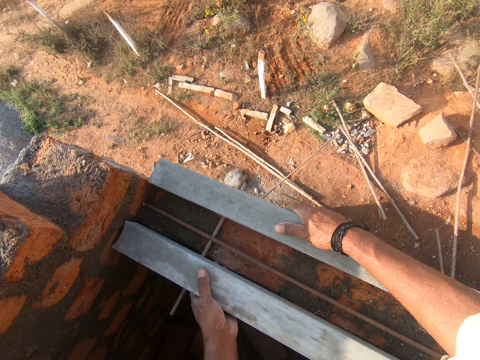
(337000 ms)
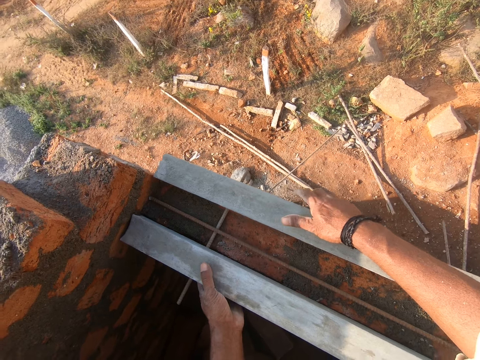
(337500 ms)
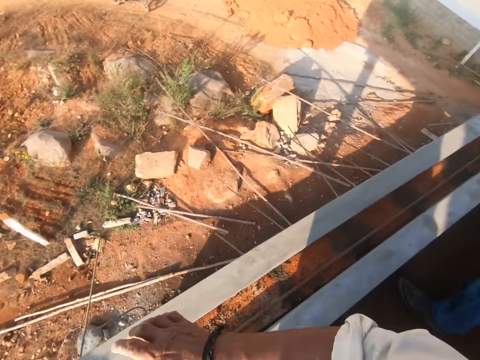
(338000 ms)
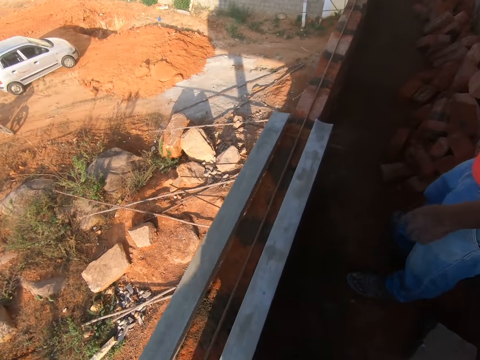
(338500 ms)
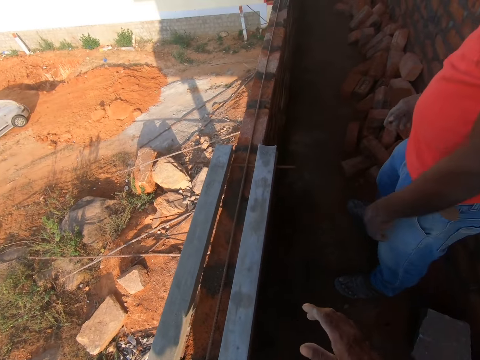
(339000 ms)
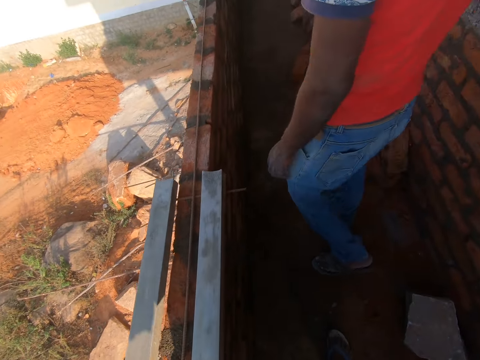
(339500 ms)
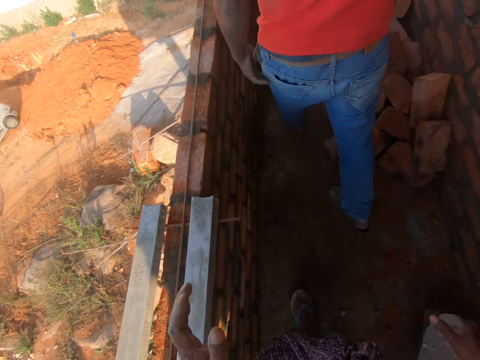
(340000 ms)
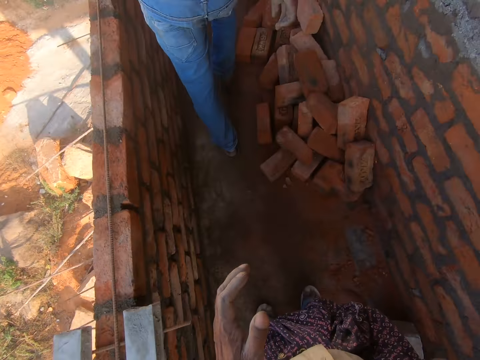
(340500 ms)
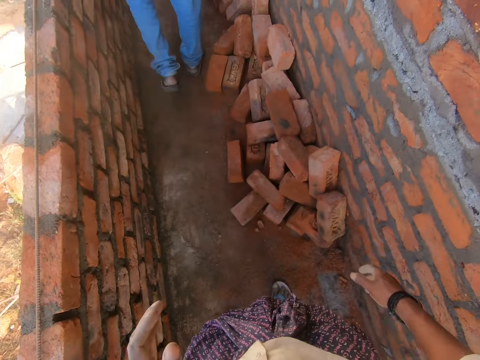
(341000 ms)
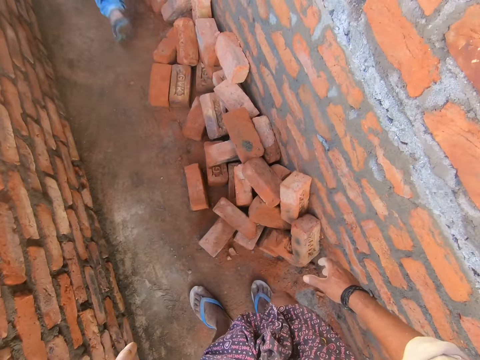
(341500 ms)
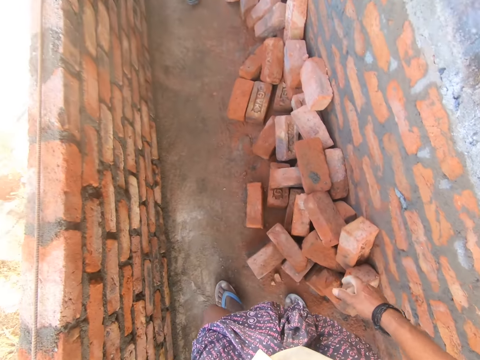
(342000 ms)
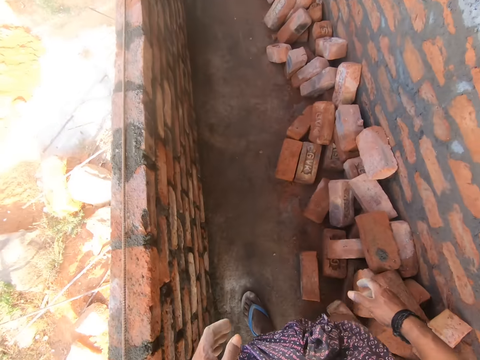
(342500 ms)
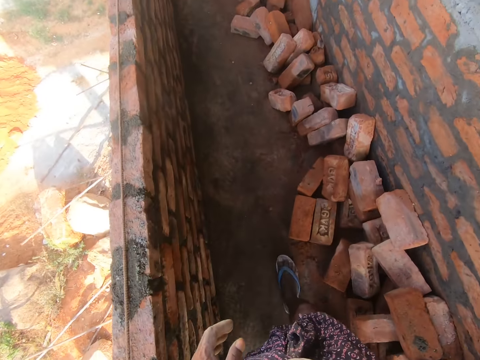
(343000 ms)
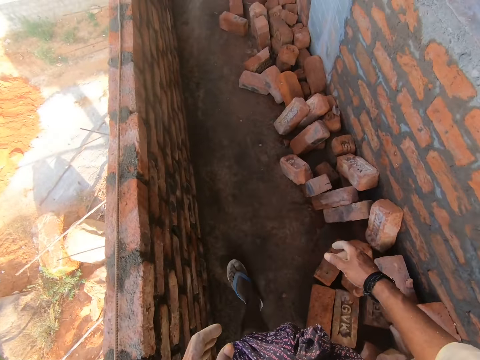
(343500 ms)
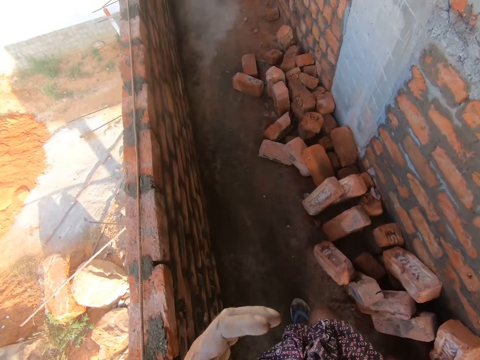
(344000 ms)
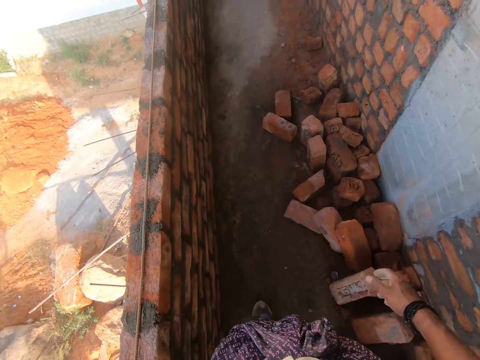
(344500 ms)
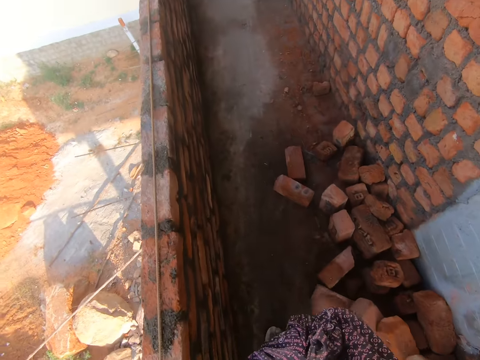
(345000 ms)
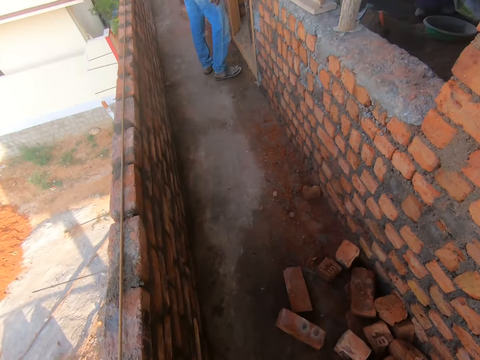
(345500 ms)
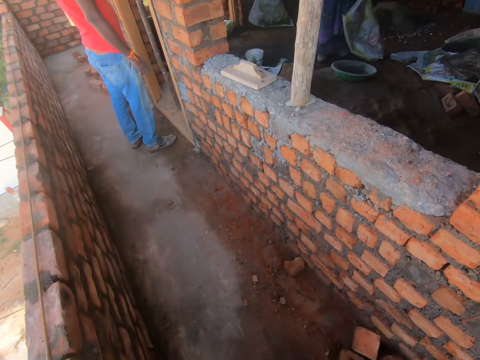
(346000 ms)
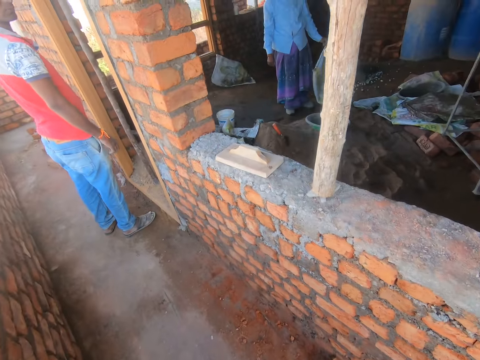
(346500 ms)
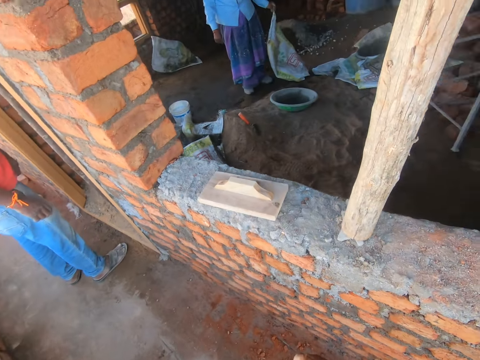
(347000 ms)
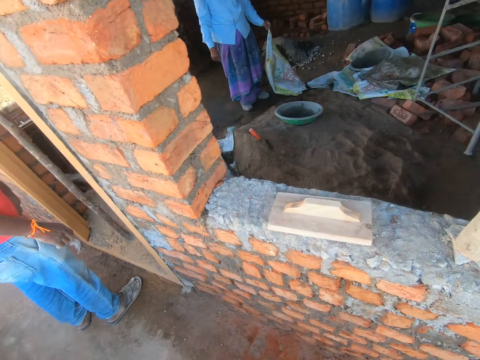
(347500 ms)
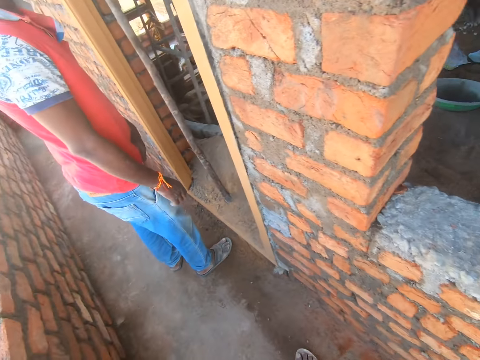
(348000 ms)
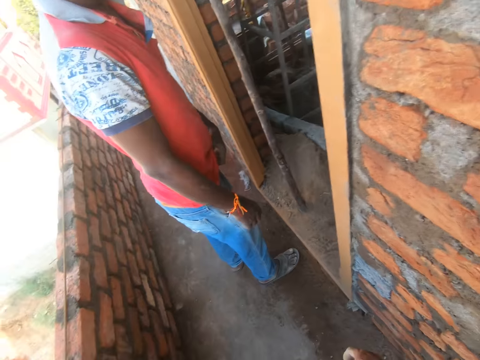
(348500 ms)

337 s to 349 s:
A man walks around the construction site. The camera wearer moves around the construction site.

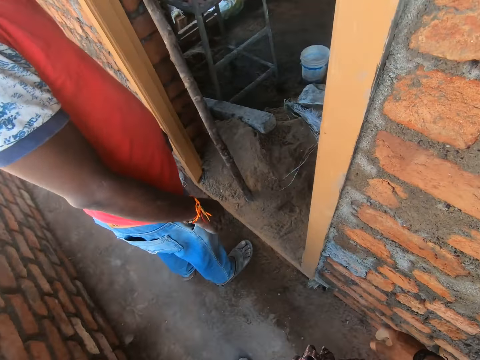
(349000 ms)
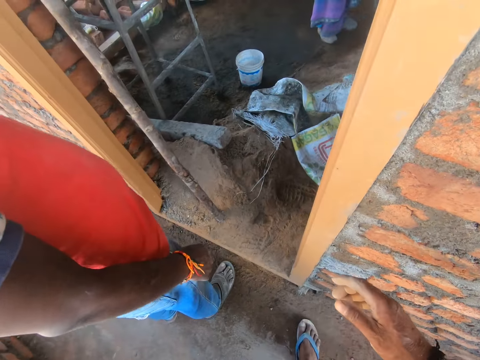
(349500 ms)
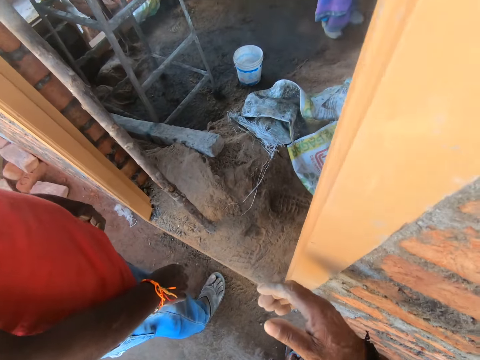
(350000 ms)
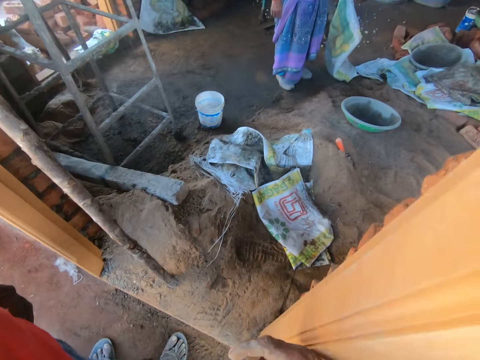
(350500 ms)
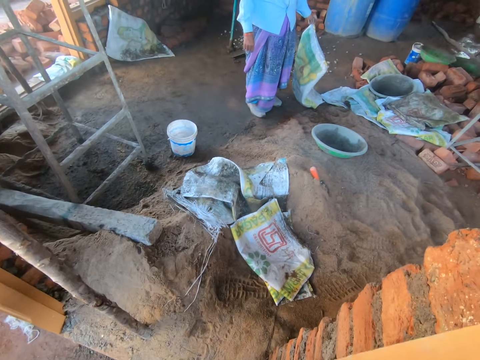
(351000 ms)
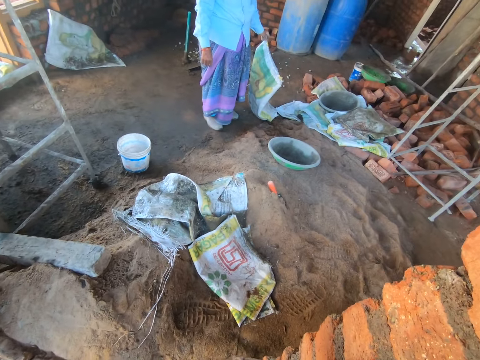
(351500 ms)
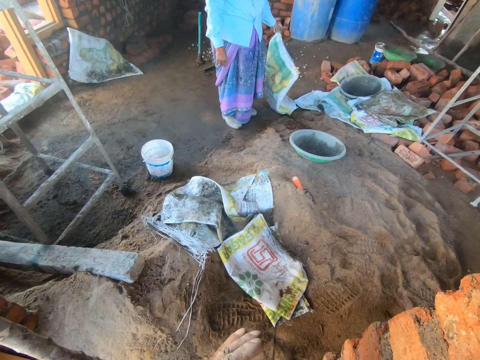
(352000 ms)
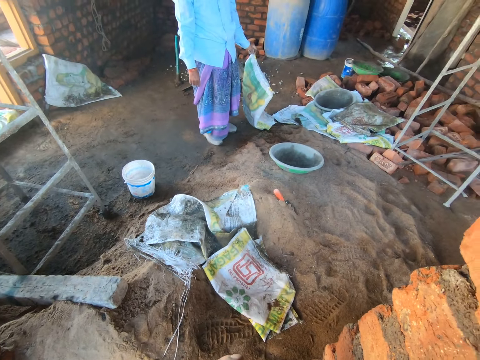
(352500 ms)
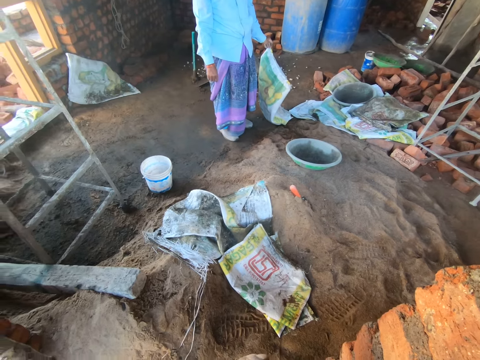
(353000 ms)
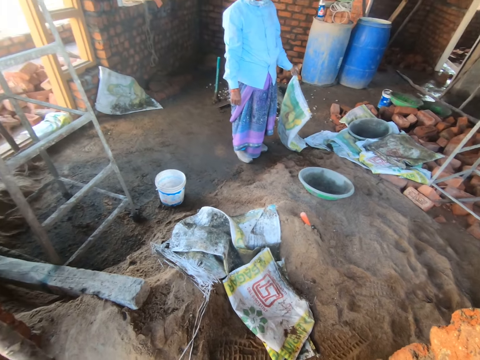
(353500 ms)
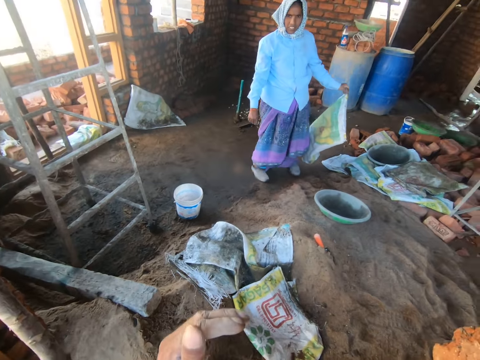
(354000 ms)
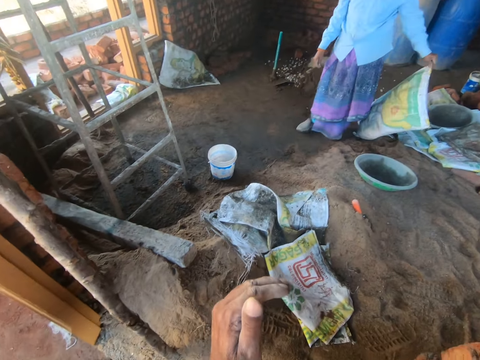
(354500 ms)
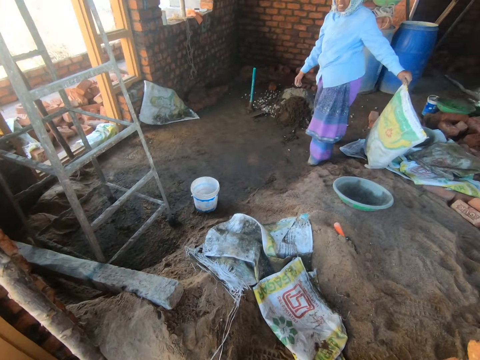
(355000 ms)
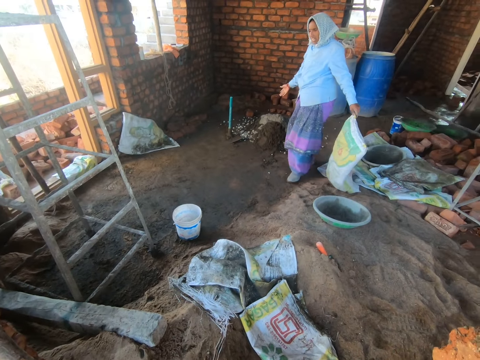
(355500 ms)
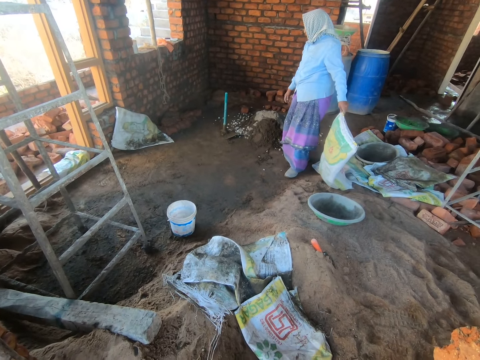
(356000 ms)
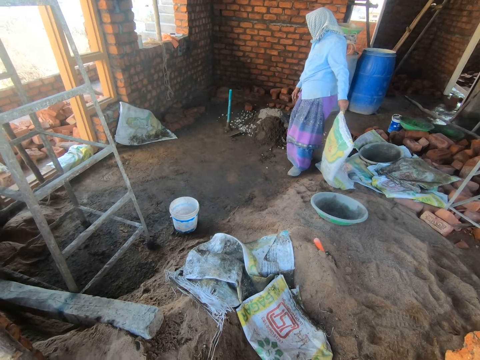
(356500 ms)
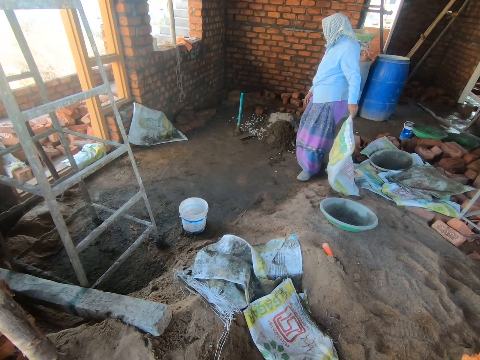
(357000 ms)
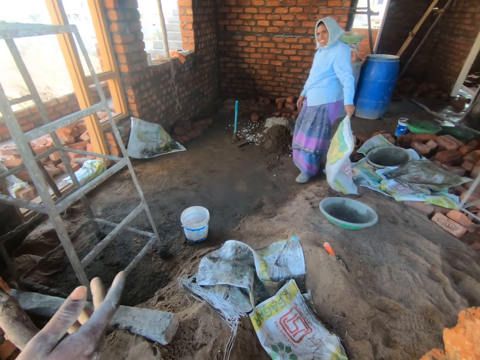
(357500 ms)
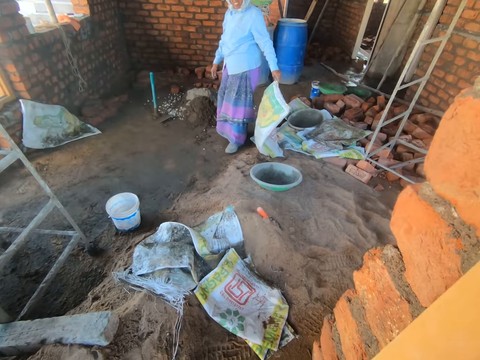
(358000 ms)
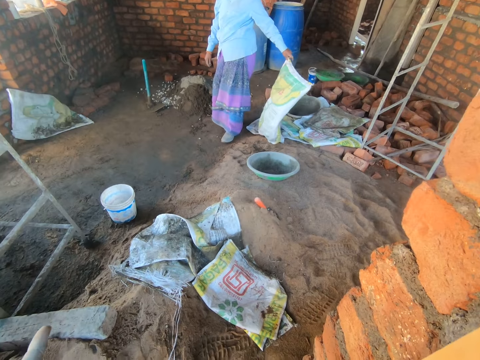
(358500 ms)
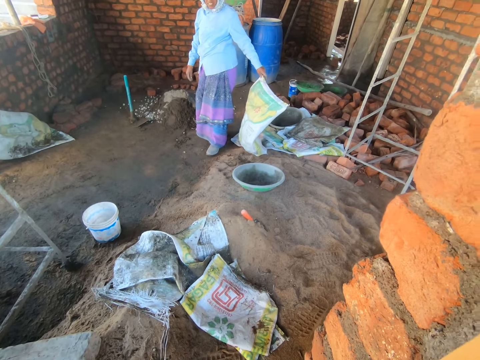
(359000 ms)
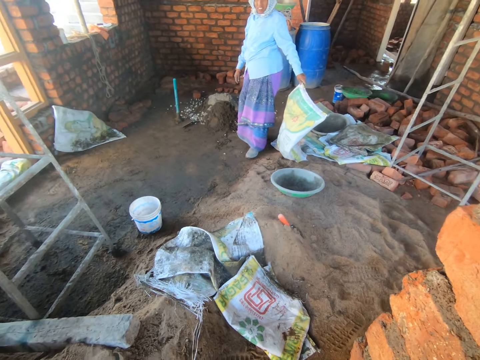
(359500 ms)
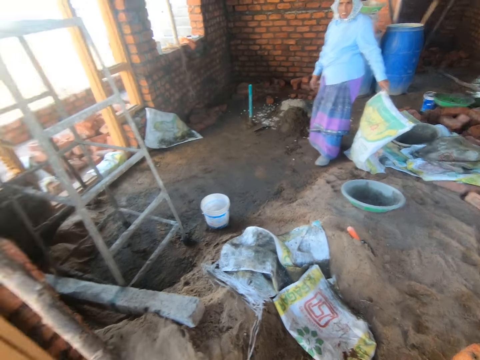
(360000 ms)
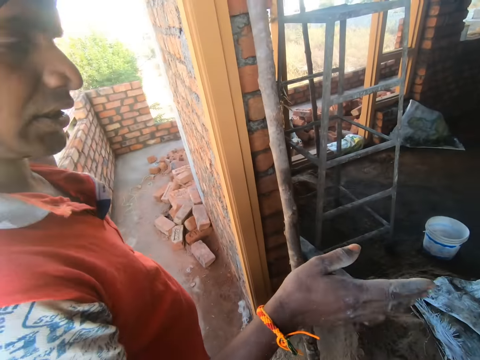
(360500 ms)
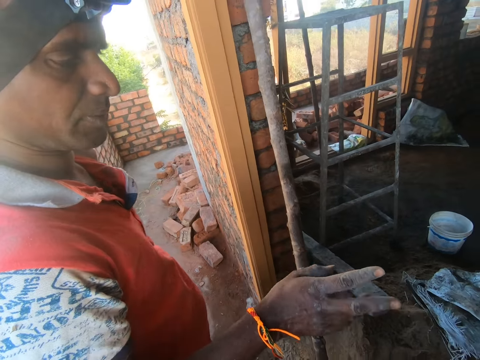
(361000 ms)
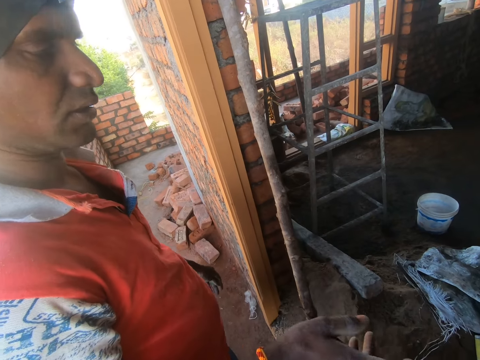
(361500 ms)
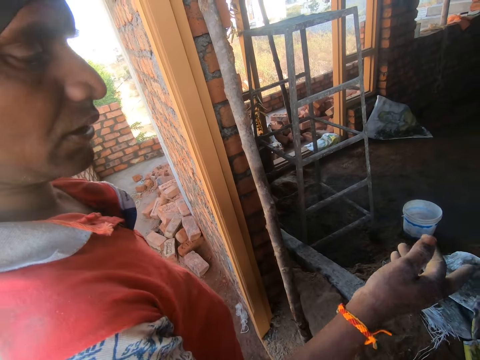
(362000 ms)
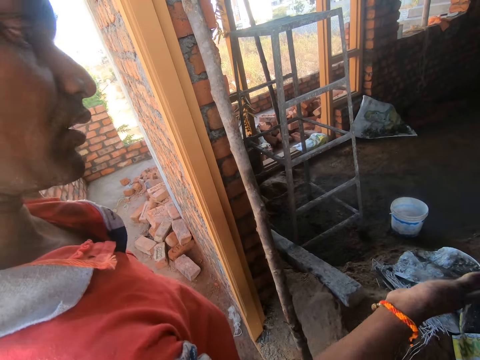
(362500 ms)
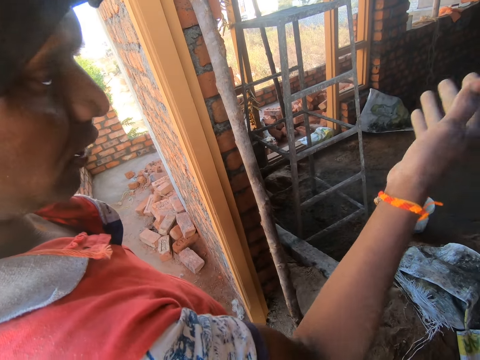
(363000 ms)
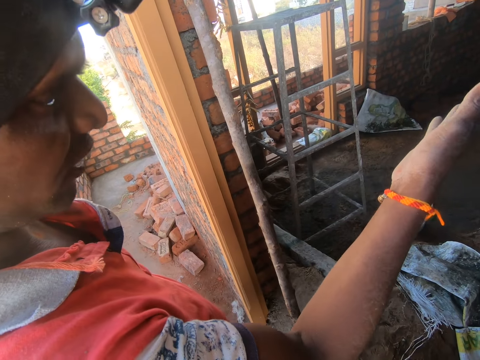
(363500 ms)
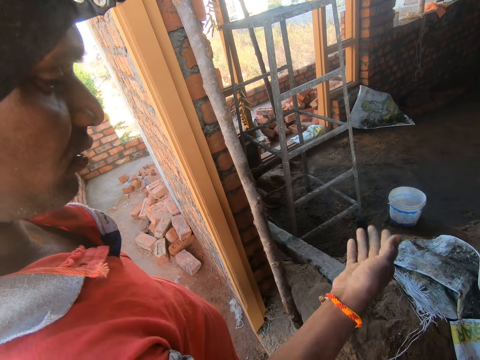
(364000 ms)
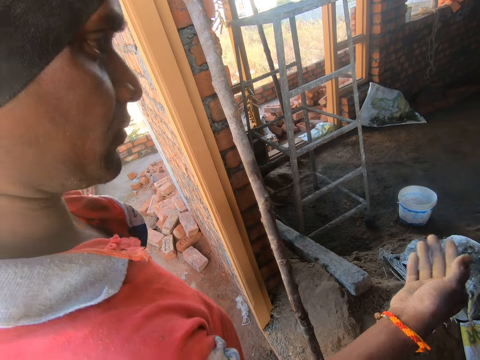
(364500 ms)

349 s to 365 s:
The camera wearer talks to a woman. They interact with the woman. The woman talks to the camera wearer. The camera wearer talks to the woman. Another woman talks to friends. A man interacts with the camera wearer.
